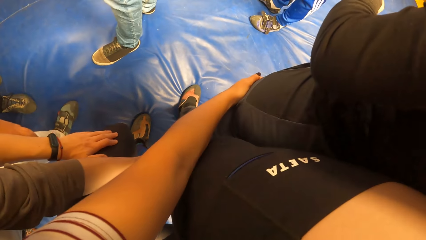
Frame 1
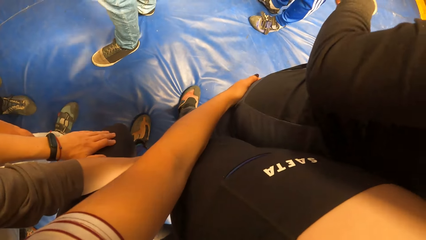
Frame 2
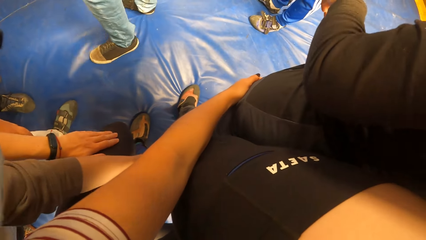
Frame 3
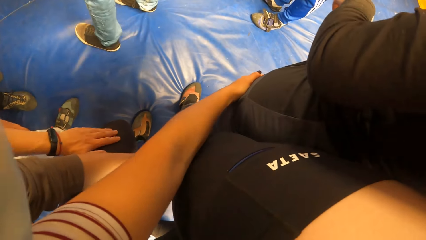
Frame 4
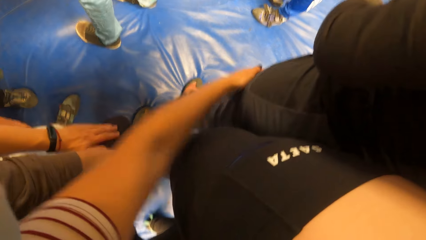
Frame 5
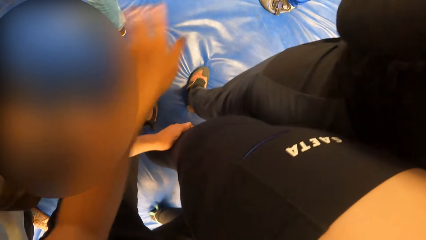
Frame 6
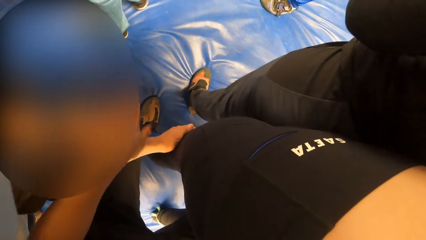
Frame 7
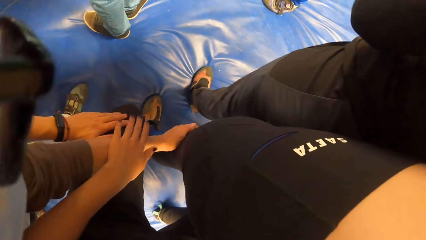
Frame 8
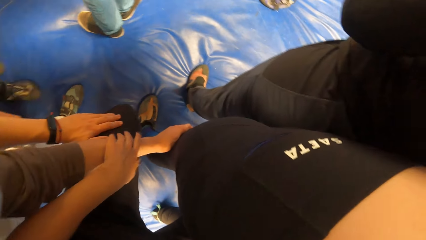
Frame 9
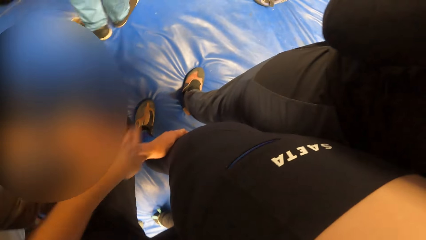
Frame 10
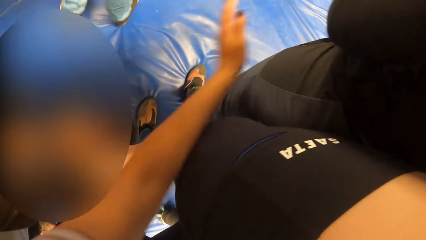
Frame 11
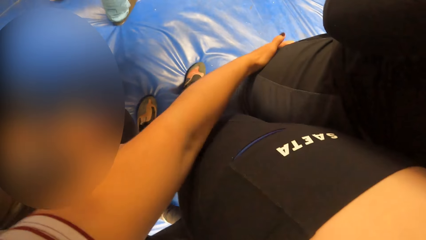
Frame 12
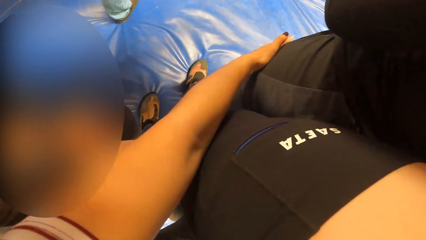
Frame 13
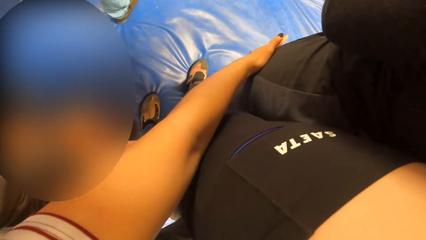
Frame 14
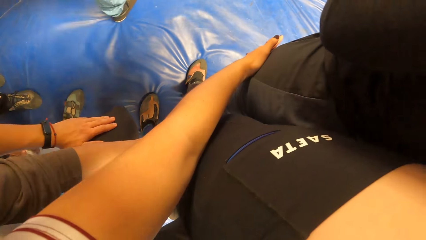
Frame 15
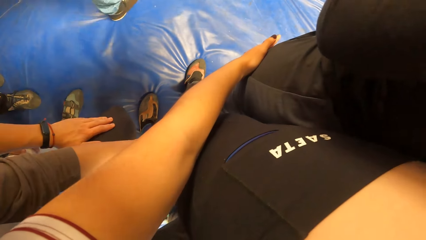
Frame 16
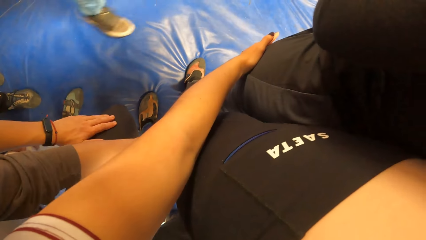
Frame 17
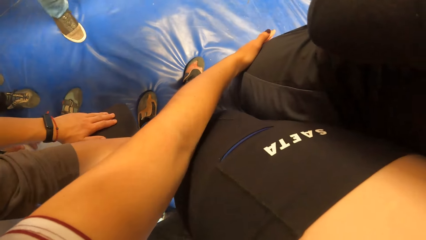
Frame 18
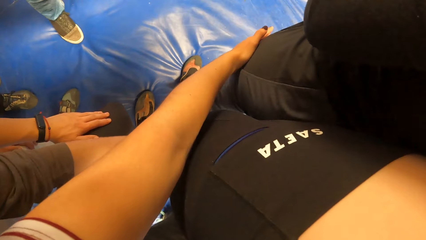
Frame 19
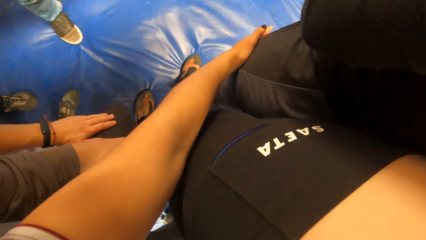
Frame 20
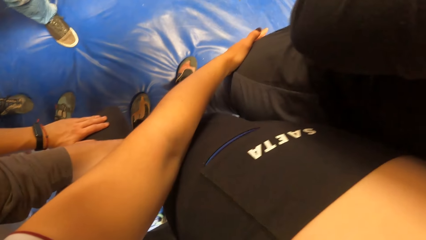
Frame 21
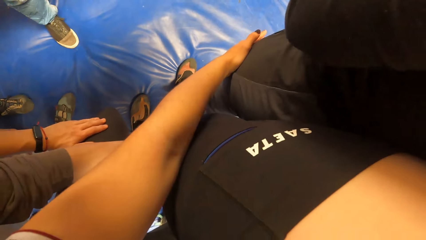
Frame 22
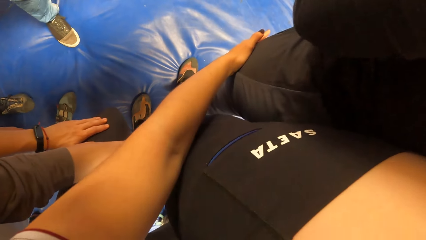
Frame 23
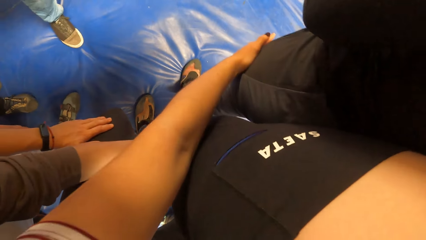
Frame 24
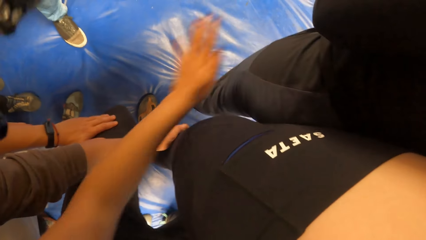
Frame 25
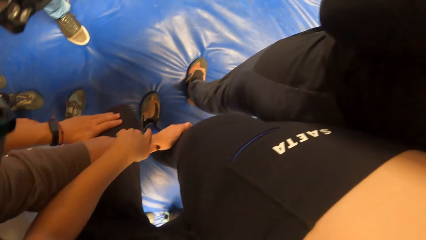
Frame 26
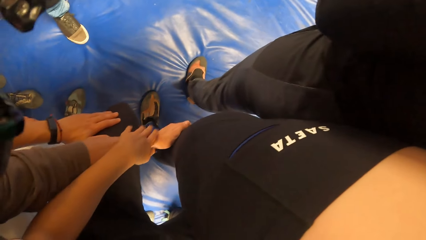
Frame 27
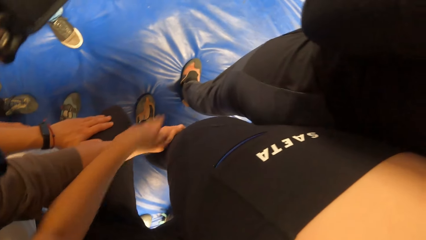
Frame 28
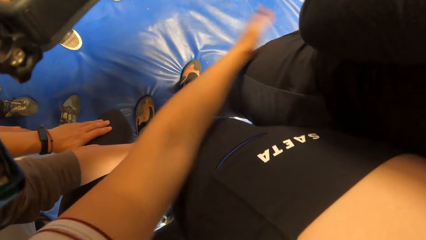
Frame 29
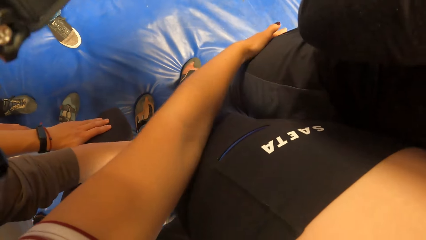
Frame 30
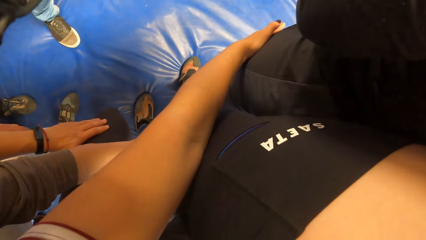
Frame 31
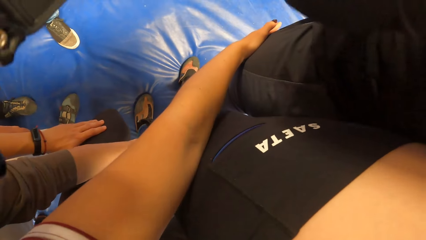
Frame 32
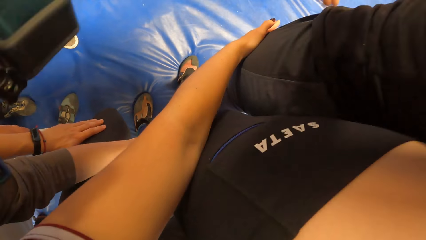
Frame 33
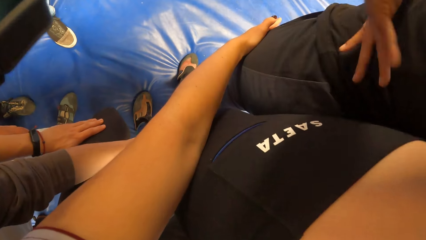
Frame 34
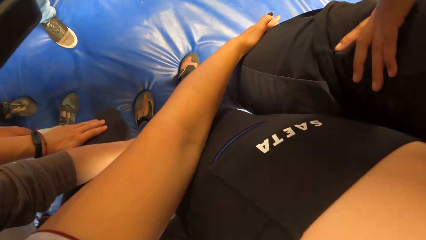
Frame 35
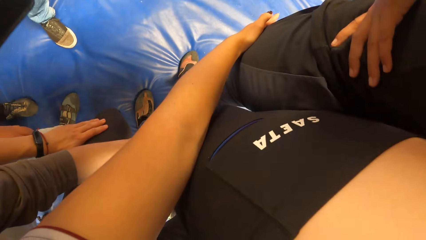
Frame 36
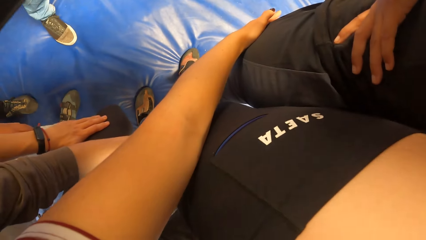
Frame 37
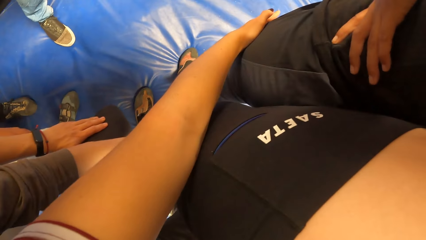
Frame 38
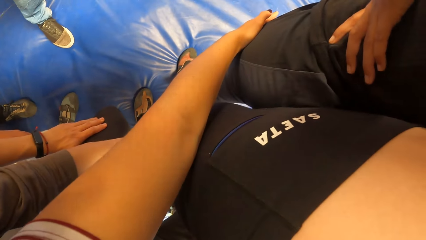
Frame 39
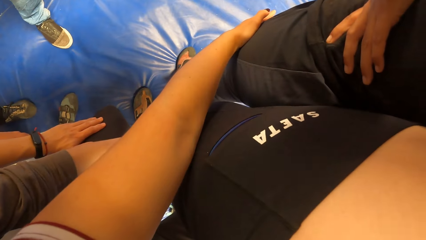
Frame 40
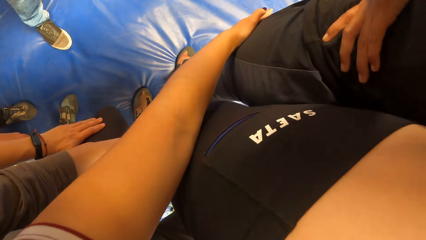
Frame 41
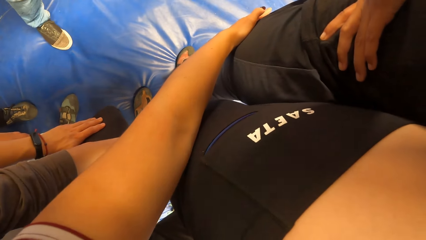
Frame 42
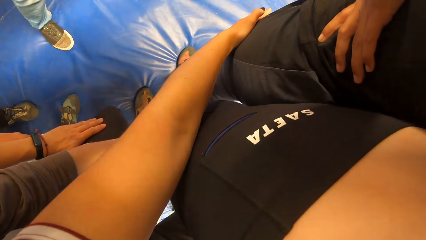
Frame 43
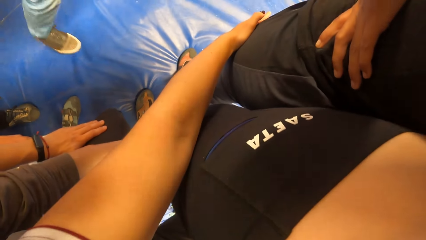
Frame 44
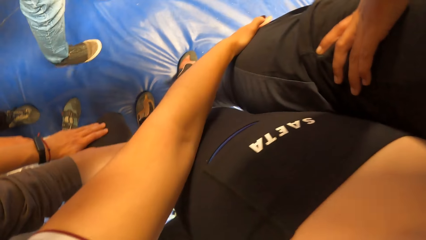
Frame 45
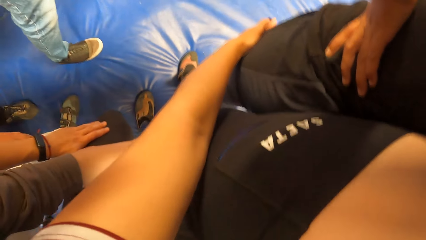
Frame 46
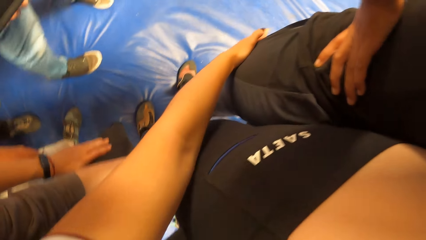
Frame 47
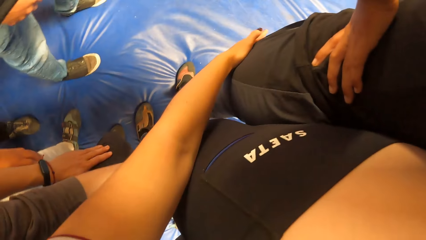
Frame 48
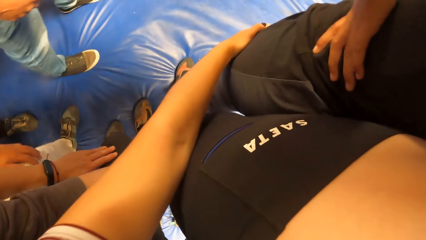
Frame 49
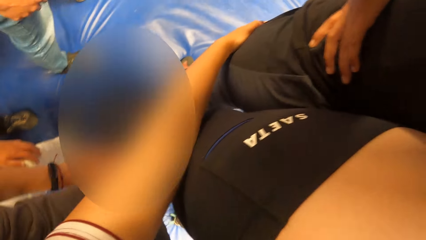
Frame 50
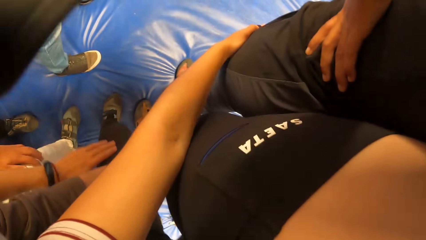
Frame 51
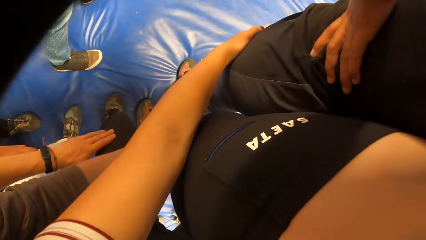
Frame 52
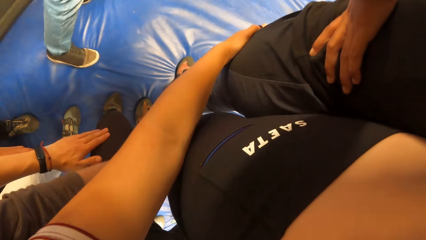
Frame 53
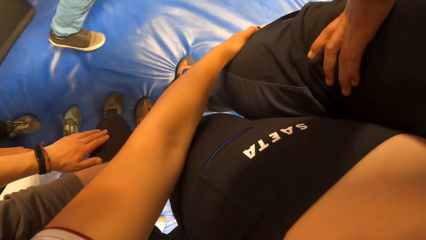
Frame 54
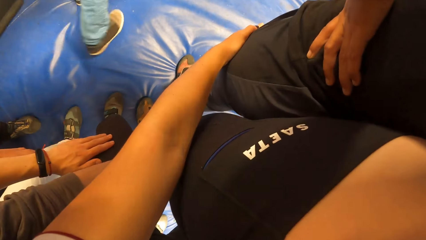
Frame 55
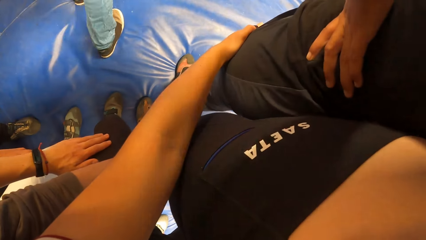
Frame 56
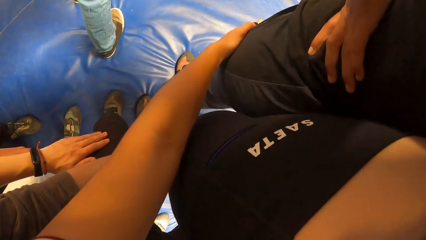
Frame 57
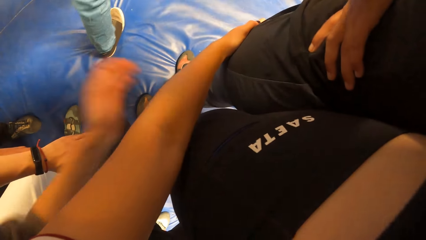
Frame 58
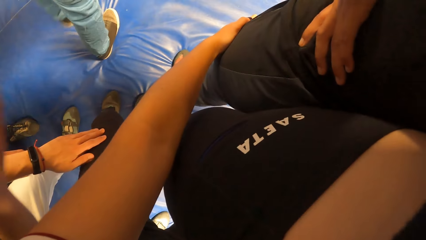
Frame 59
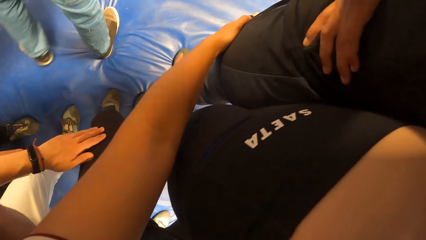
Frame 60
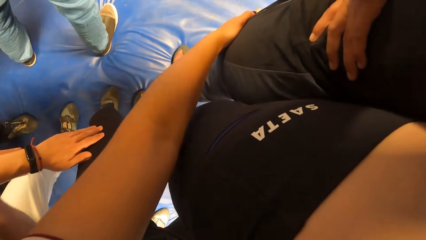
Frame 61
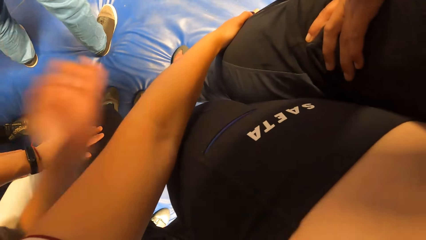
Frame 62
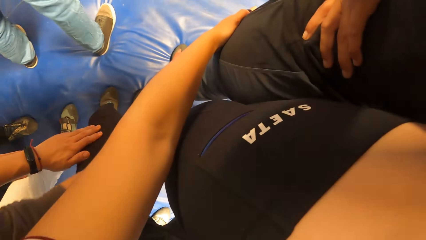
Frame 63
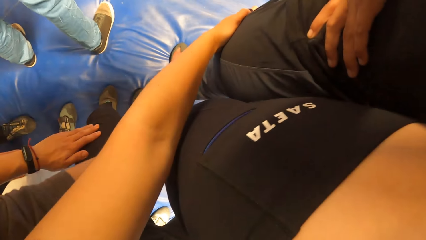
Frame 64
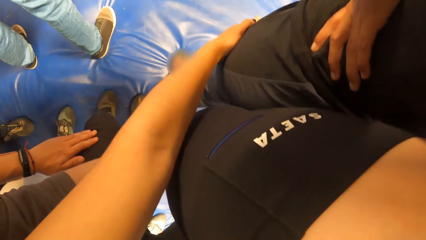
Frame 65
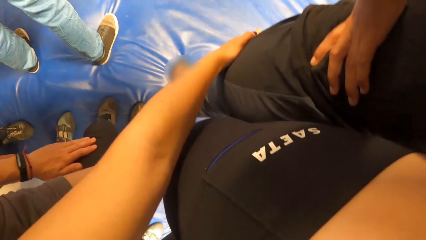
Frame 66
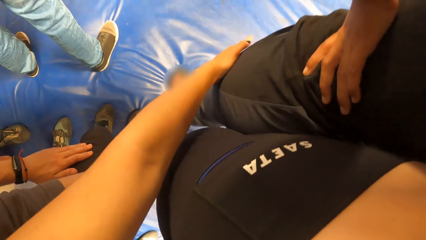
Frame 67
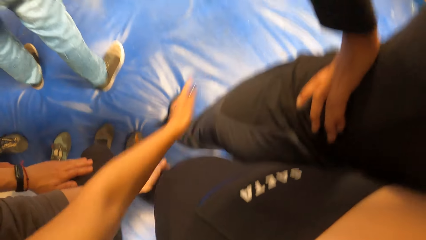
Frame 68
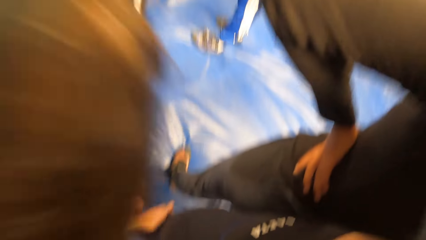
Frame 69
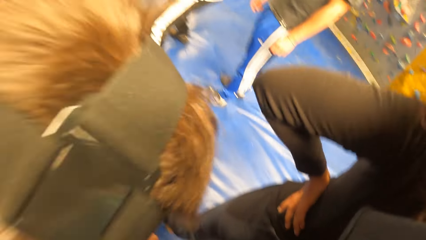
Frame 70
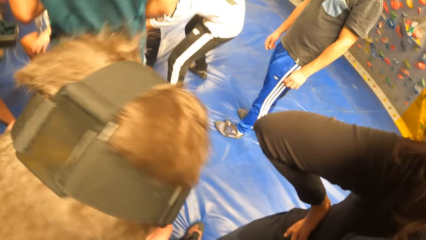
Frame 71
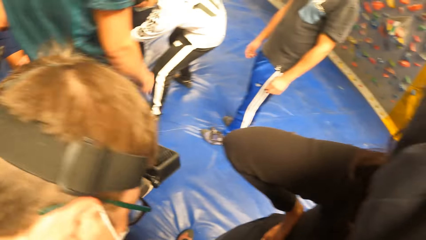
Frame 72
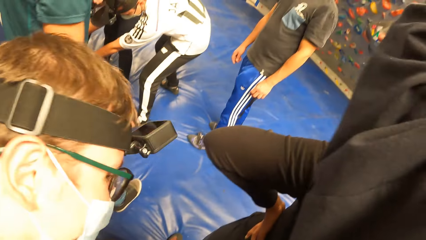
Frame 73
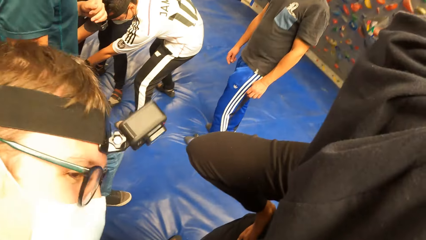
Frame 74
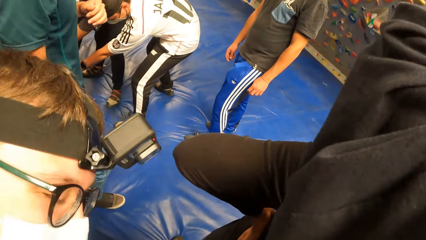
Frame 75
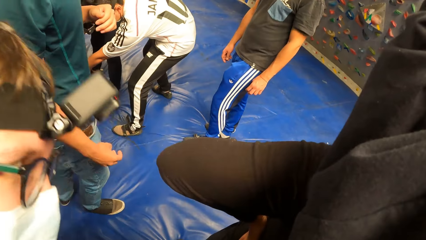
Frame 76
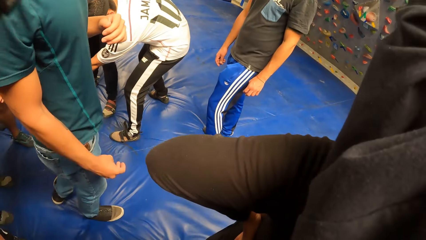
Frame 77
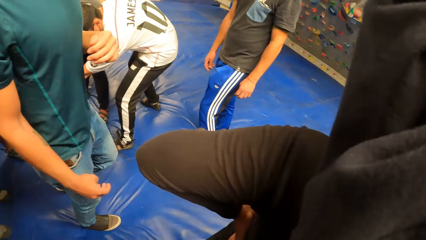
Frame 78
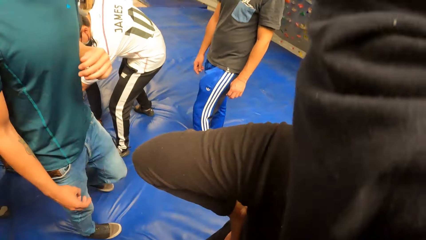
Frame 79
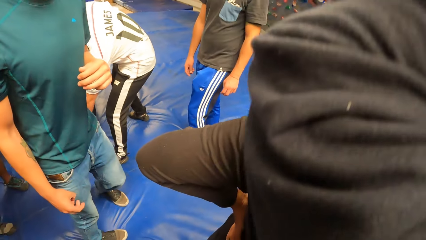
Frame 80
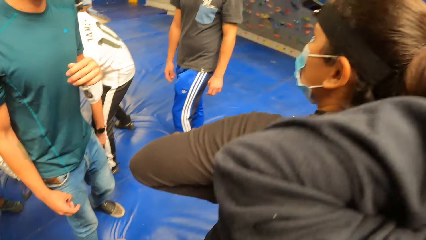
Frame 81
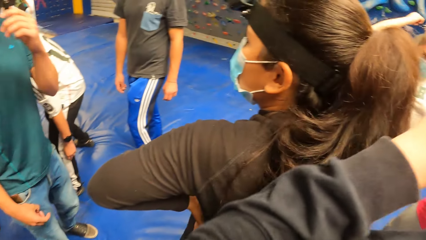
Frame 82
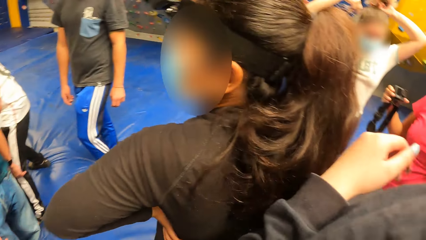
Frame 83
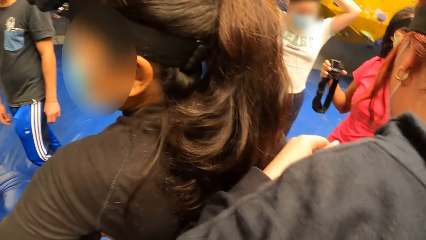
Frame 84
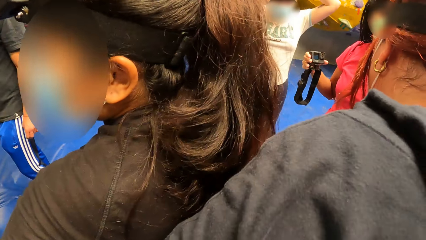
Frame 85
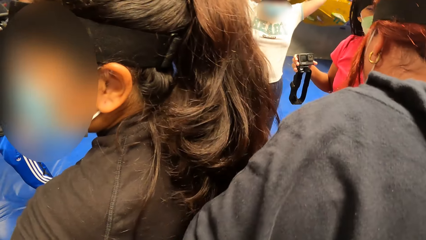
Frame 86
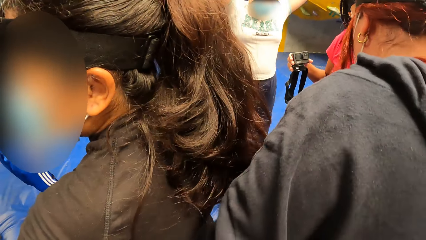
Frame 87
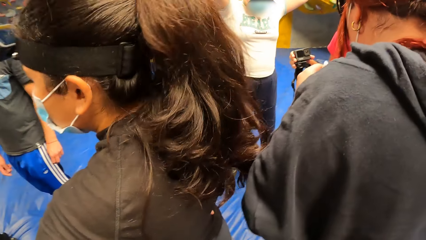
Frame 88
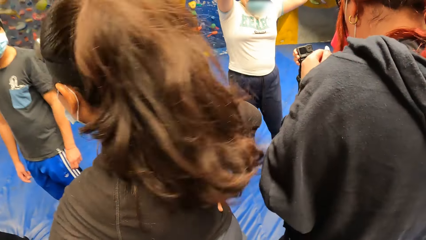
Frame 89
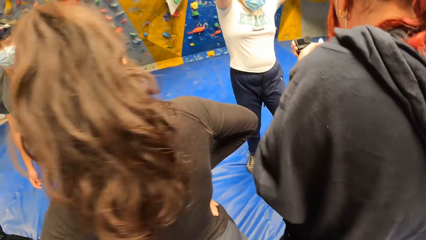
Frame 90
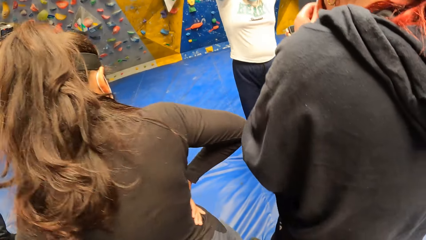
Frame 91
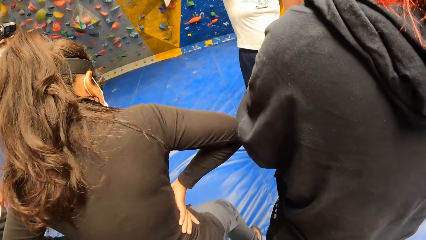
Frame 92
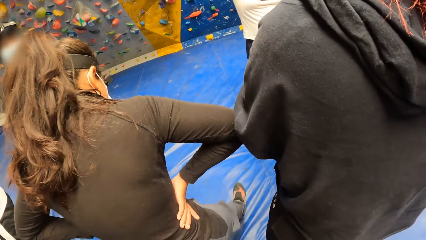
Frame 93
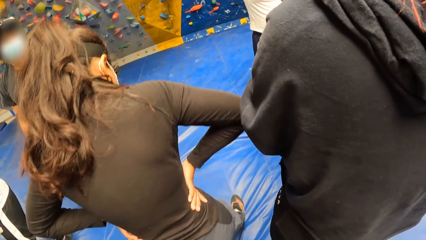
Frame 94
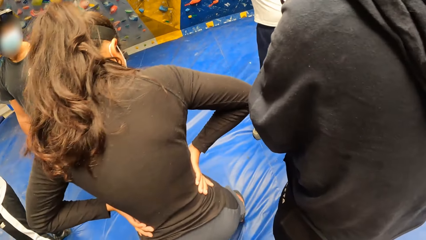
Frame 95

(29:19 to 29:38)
The trainer moves in the centre of the circle of people. The camera wearer hits a man with her left hand. She taps a person's hand. She puts her left hand on the woman. She holds another person's thighs. She hits the man with her left hand. She taps the first person's hand. She puts her left hand on the woman. She holds the other person's thighs. The trainer moves around in the centre of the circle of people. The camera wearer looks at the man. Another woman breaks out of the circle of people with some people.
